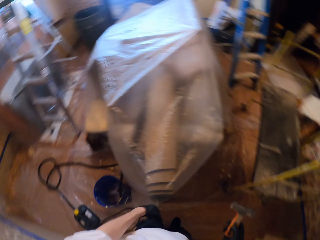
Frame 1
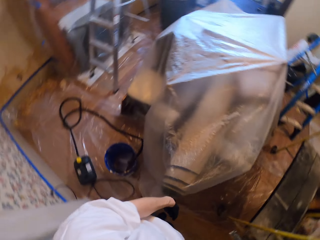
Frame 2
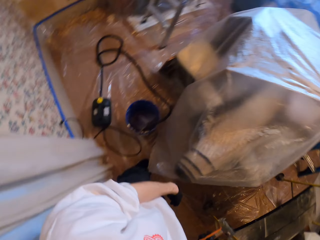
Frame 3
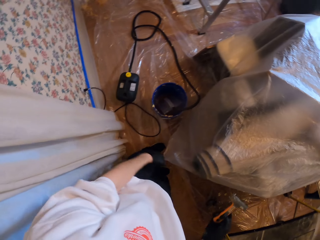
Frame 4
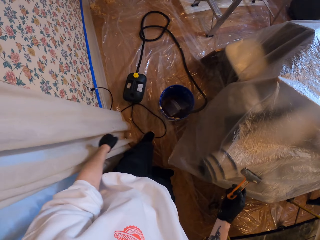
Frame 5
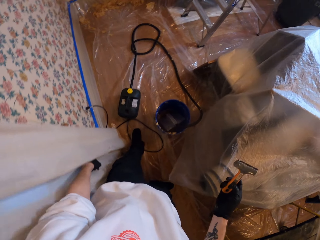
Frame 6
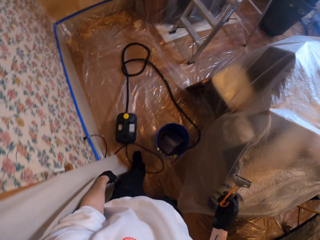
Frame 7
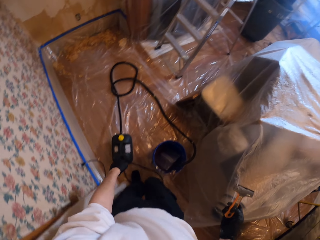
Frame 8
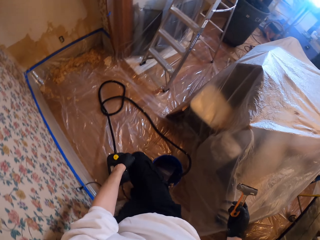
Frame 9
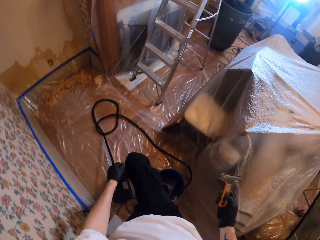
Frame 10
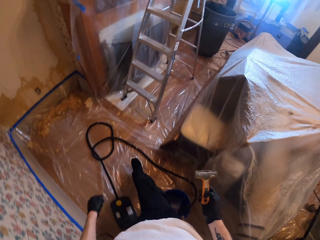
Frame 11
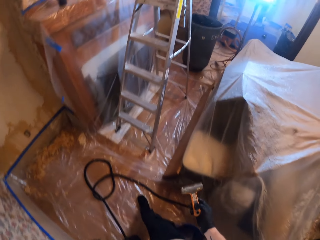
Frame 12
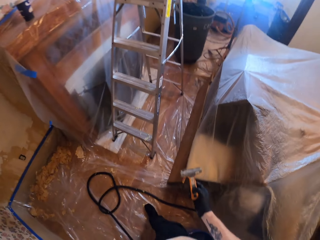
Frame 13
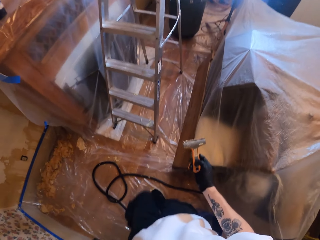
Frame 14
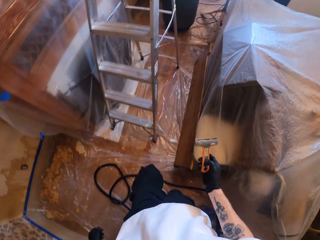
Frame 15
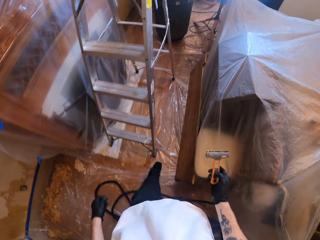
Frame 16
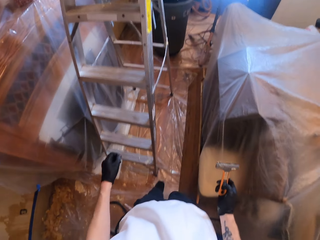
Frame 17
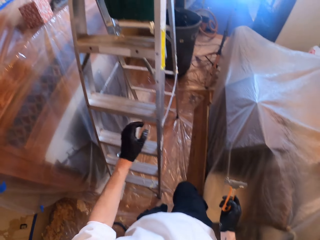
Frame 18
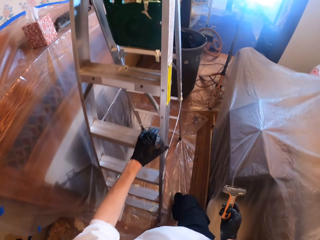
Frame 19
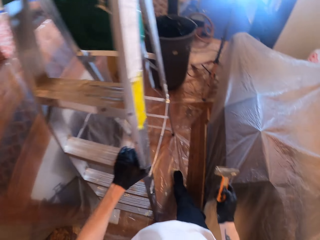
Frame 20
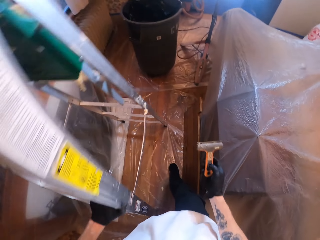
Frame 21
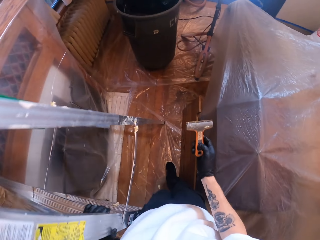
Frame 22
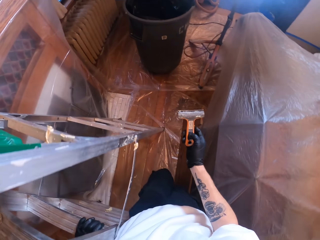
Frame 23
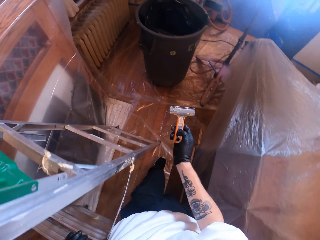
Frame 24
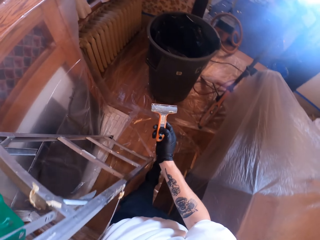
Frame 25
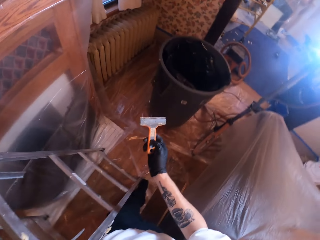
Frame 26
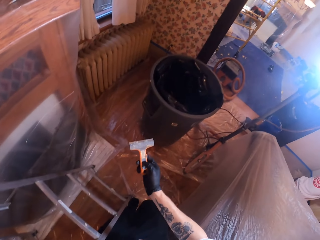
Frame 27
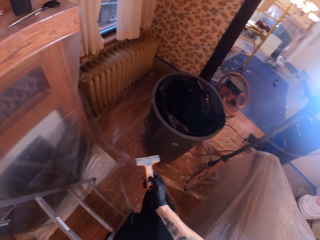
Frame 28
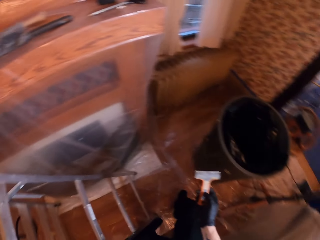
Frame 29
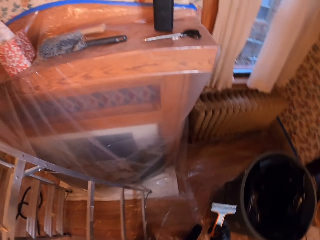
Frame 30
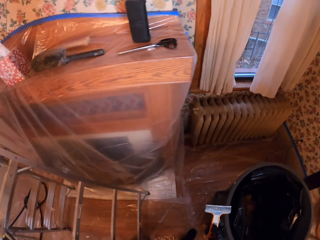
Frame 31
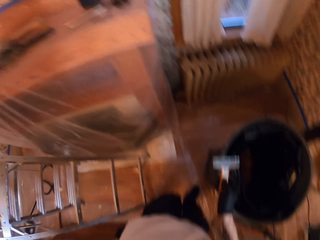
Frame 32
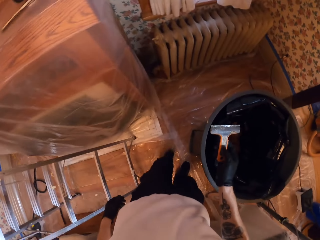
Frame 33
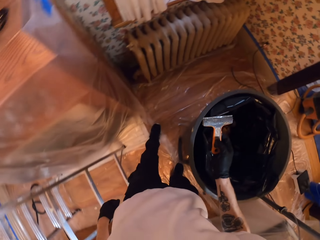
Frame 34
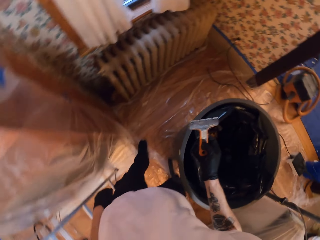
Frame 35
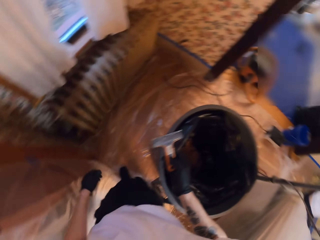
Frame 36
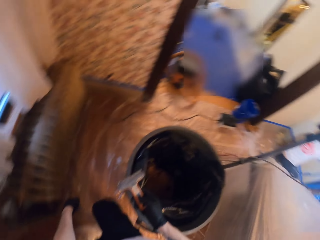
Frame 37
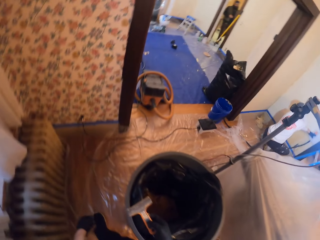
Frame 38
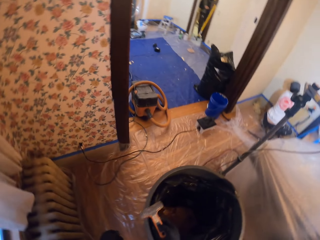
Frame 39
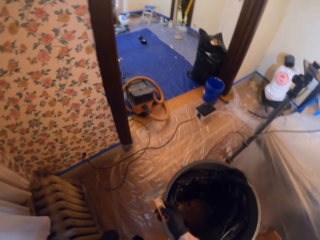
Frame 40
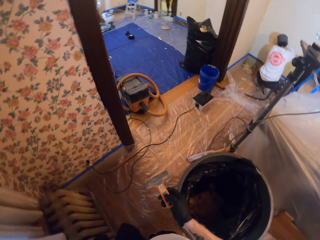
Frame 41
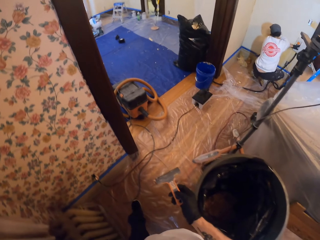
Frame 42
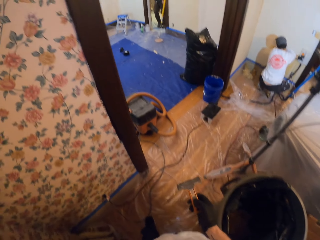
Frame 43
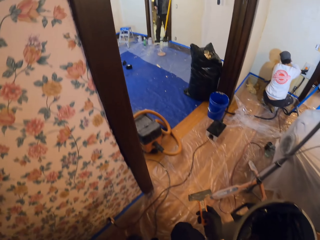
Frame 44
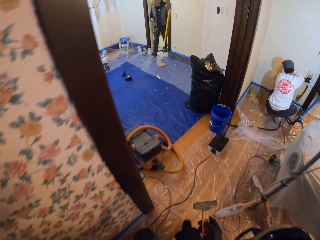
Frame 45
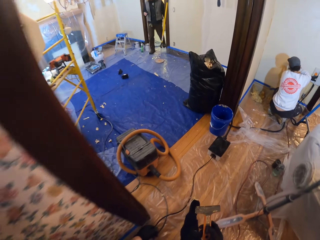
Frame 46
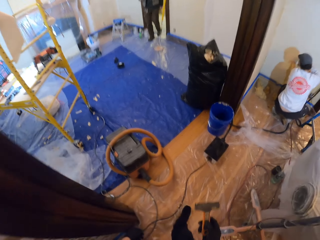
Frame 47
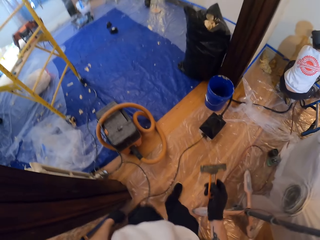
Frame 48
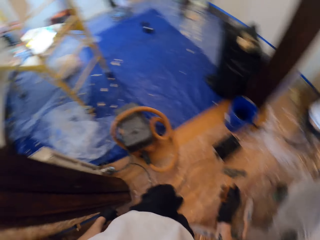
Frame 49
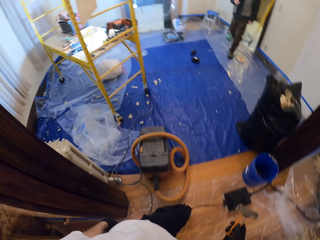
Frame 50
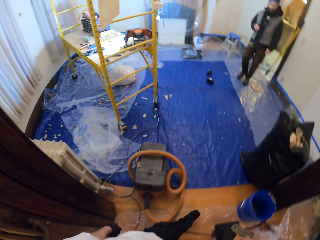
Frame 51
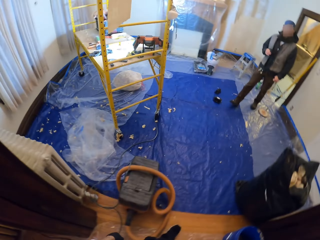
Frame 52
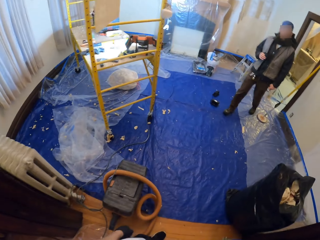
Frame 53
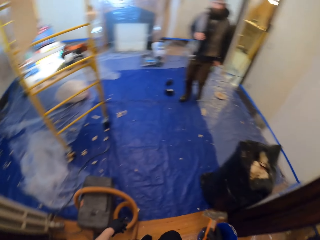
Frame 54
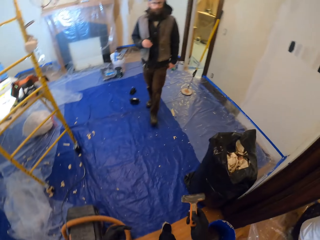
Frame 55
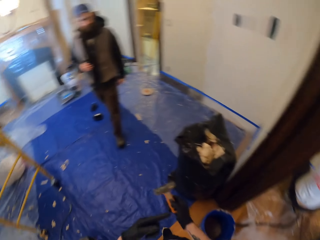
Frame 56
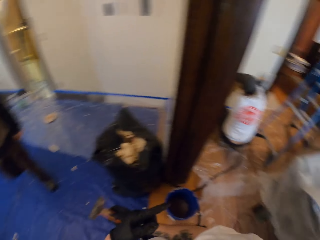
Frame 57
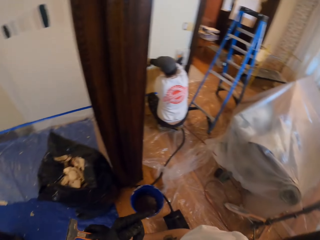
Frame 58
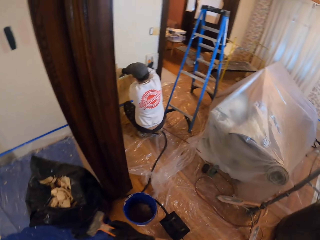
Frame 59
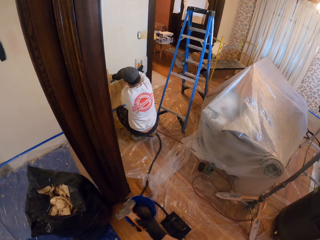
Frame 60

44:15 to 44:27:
The camera wearer places a hand on a ladder. A man walks in the house.

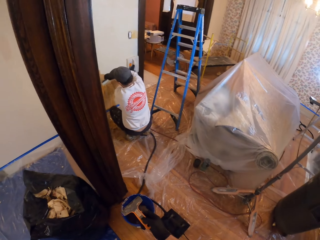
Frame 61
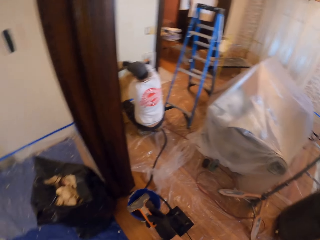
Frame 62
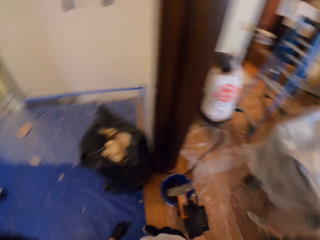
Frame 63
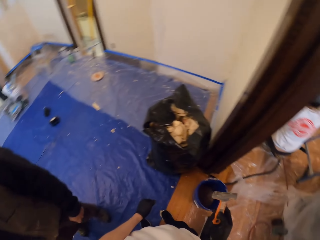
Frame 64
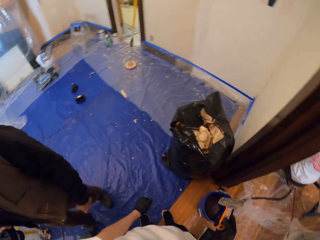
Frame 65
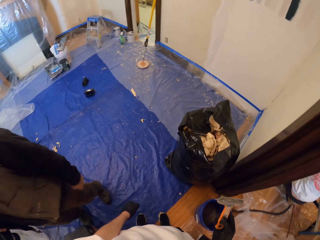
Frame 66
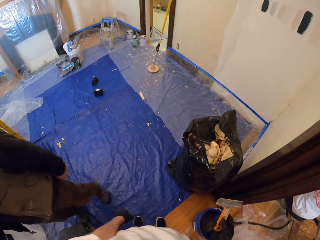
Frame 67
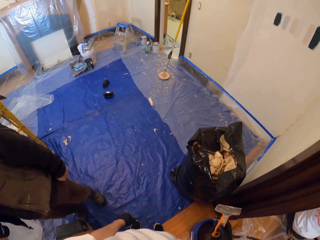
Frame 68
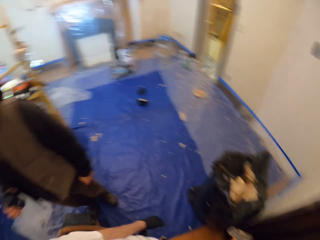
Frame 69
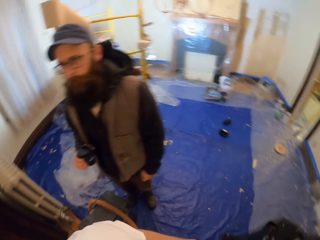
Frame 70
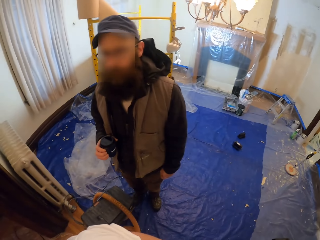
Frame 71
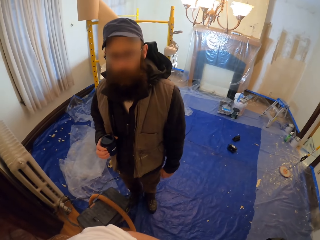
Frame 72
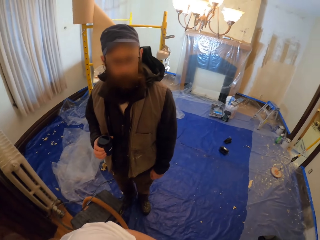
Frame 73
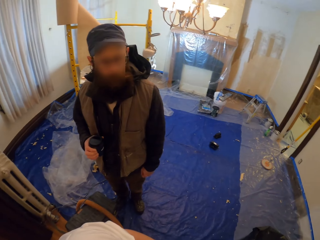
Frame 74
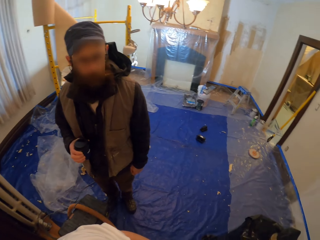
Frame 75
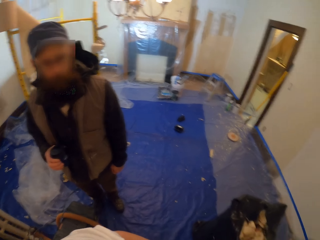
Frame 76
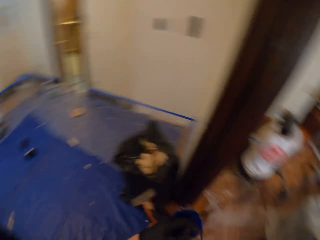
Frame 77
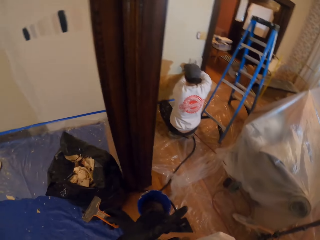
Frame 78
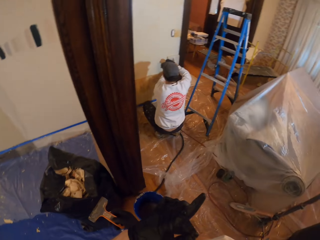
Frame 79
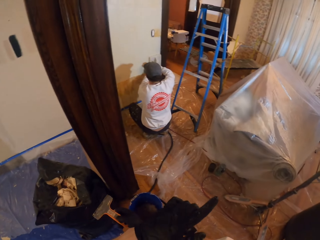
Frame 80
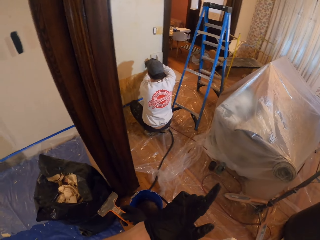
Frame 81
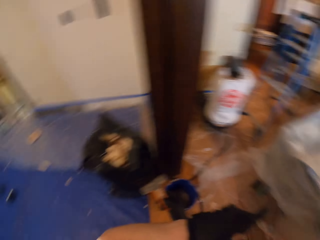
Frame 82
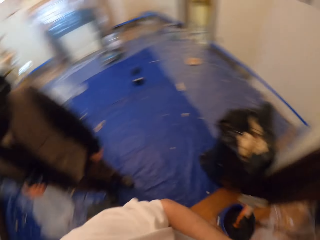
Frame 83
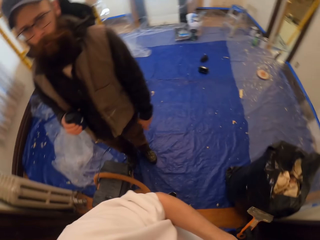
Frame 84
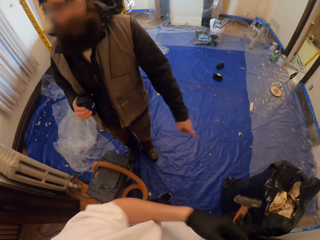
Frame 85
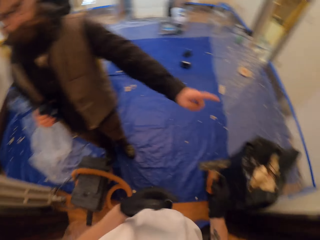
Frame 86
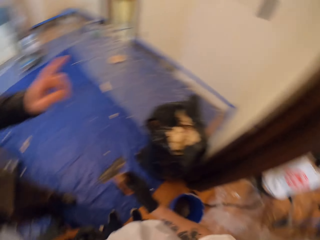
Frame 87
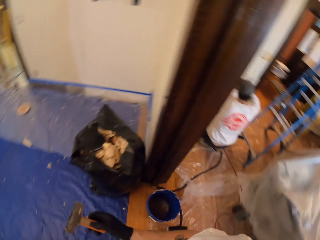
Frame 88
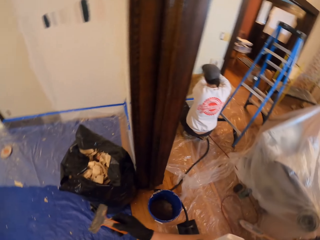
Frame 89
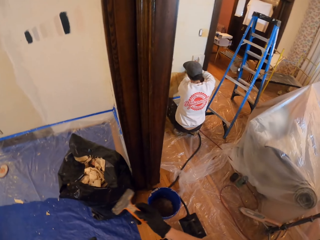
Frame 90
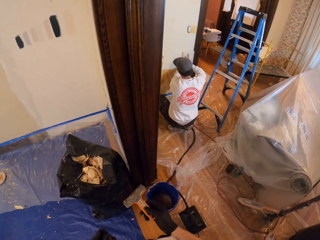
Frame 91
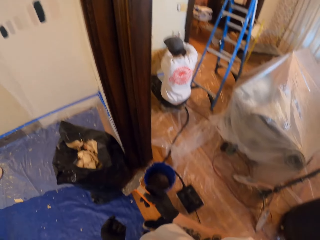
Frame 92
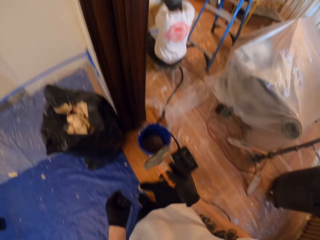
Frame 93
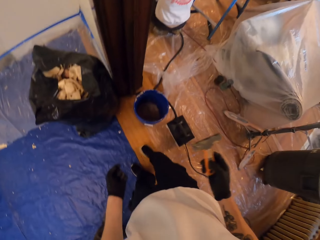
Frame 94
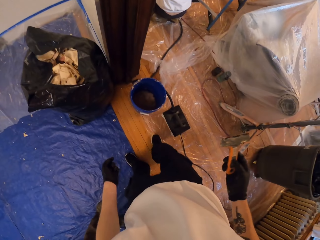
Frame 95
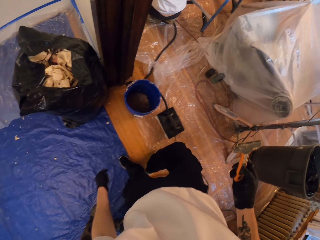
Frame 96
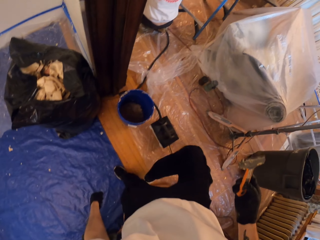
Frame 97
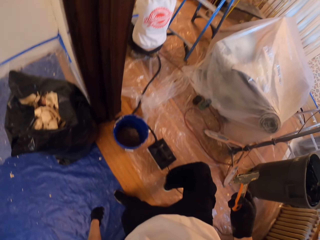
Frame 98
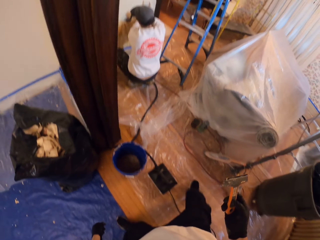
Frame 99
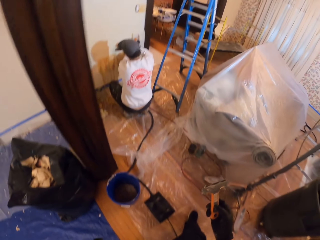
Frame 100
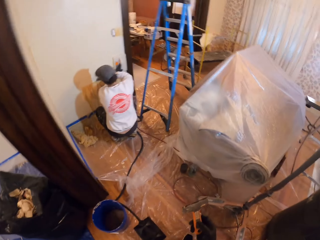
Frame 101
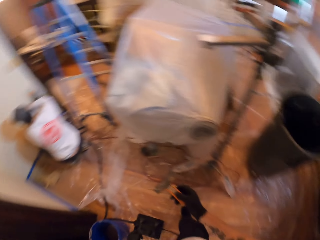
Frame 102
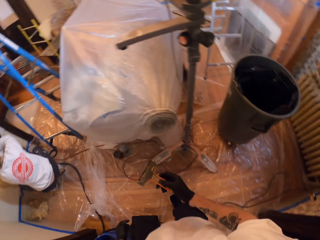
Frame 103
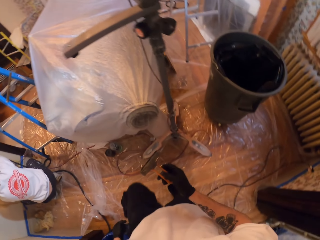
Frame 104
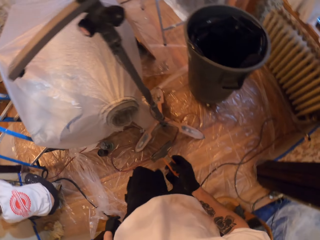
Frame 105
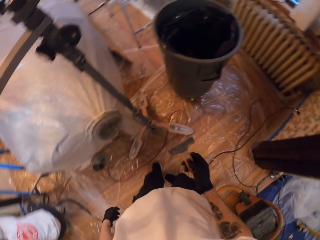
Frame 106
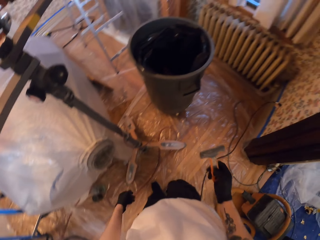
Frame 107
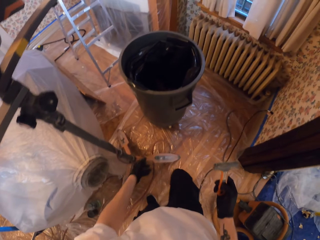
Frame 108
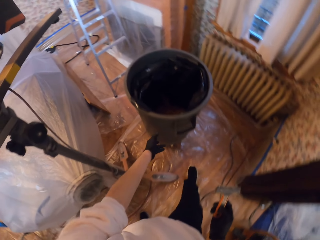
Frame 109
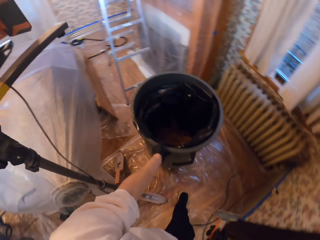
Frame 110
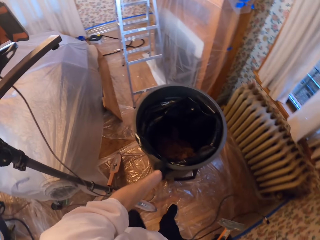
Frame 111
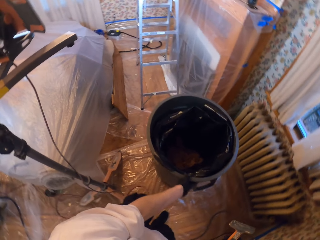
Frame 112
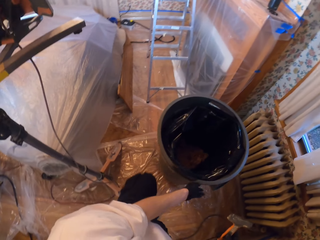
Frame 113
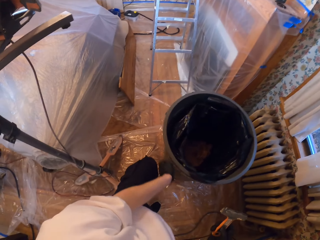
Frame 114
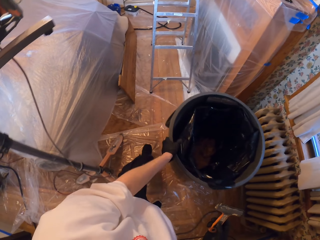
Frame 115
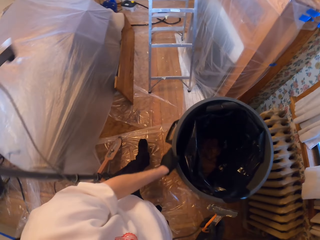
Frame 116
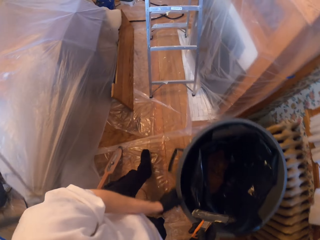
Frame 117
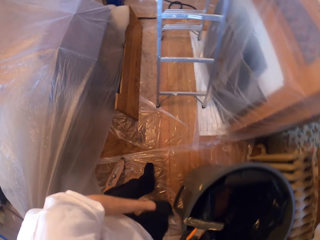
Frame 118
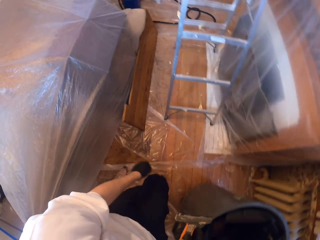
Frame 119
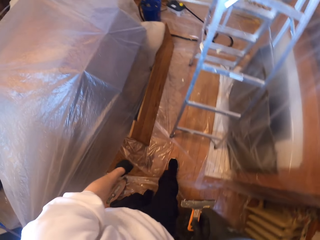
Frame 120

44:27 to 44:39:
The camera wearer interacts with the man. They look around. They walk in the house. They rotate a dustbin. They push the dustbin.
